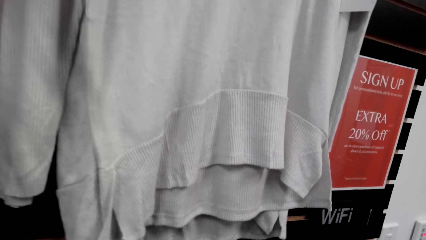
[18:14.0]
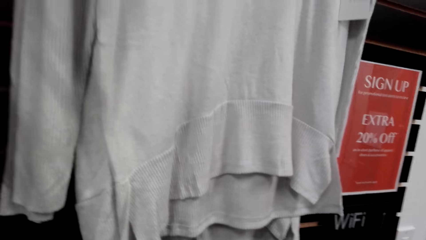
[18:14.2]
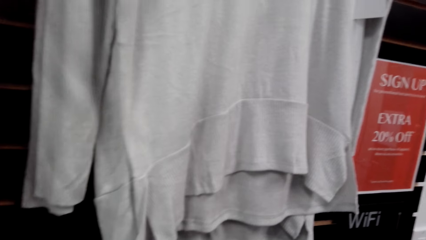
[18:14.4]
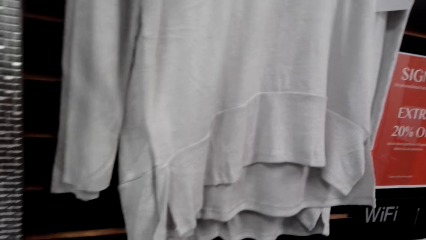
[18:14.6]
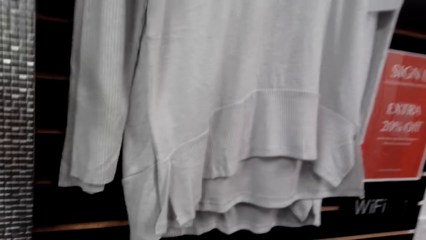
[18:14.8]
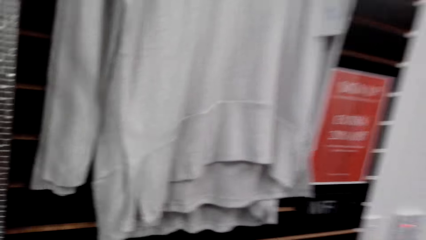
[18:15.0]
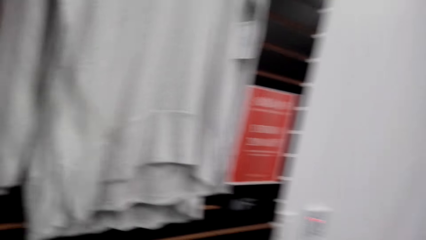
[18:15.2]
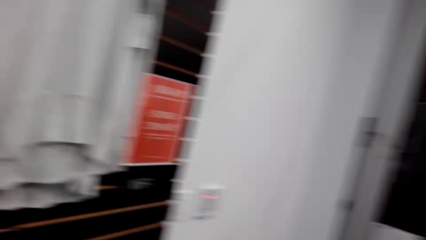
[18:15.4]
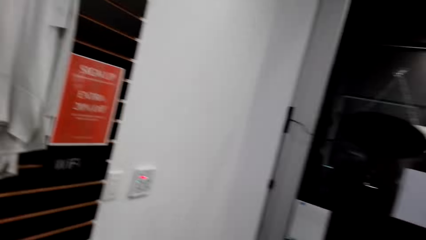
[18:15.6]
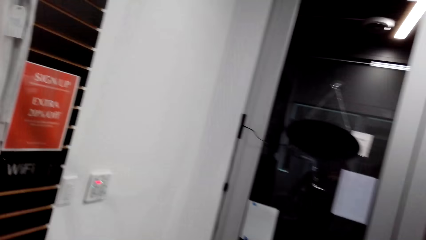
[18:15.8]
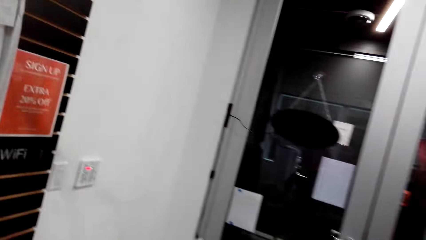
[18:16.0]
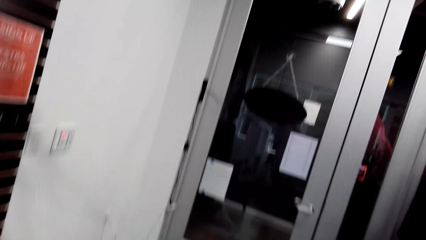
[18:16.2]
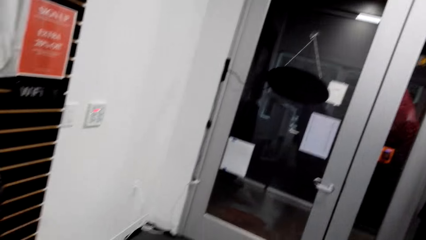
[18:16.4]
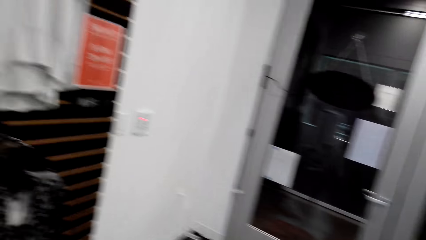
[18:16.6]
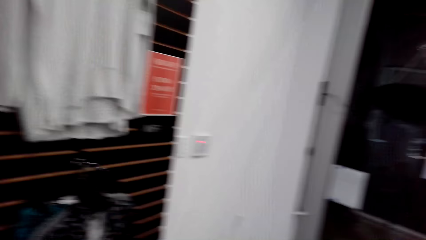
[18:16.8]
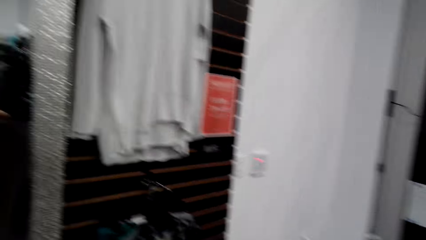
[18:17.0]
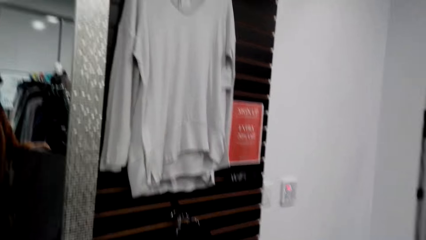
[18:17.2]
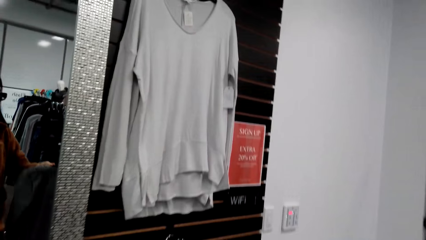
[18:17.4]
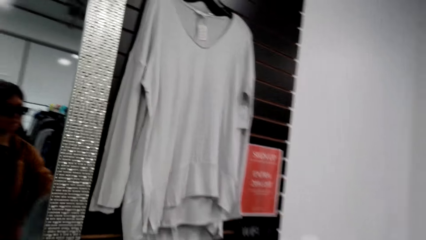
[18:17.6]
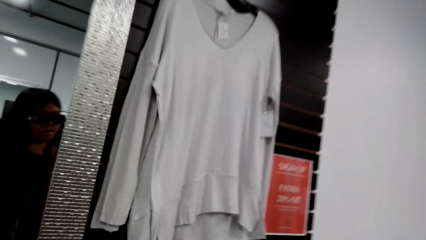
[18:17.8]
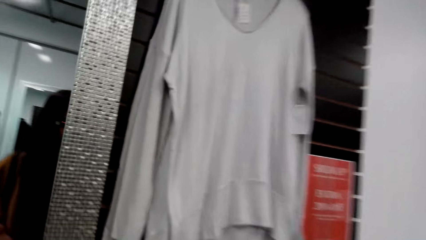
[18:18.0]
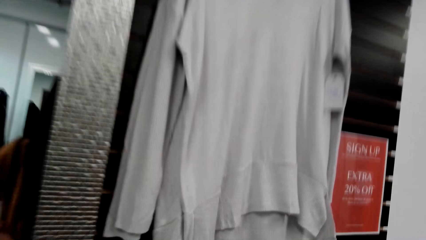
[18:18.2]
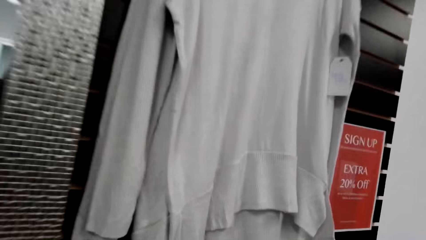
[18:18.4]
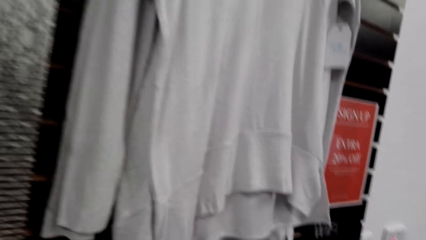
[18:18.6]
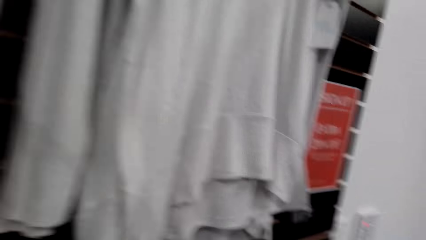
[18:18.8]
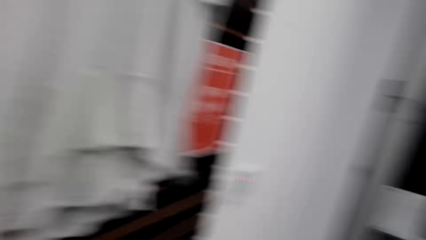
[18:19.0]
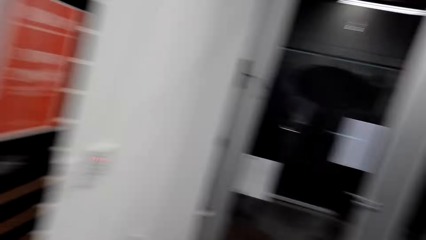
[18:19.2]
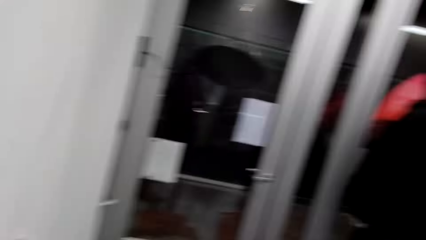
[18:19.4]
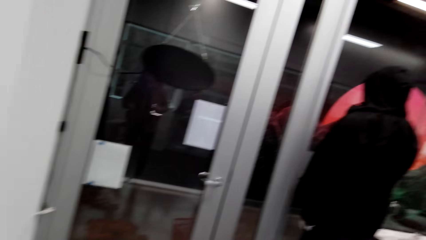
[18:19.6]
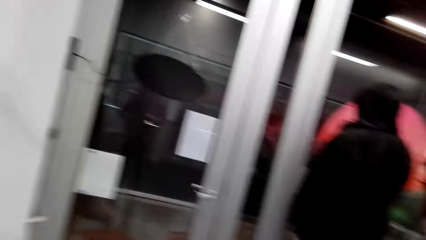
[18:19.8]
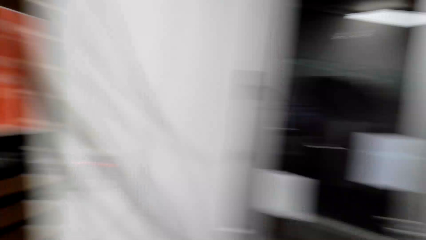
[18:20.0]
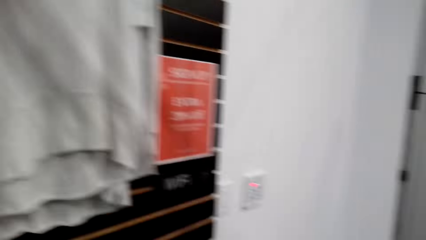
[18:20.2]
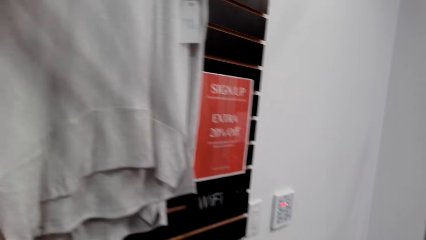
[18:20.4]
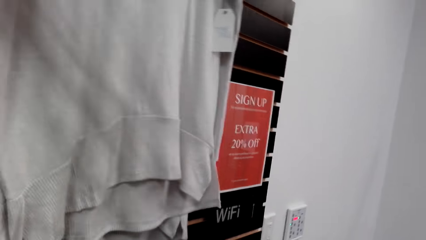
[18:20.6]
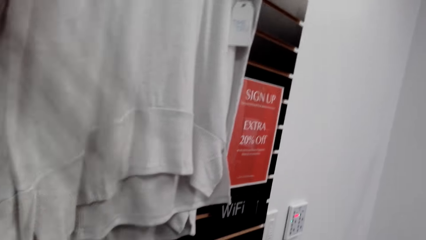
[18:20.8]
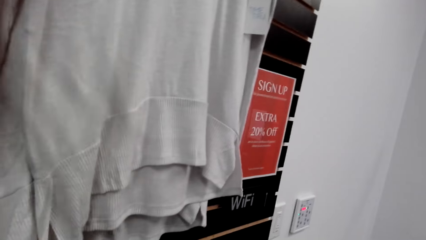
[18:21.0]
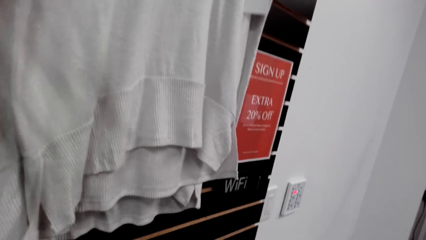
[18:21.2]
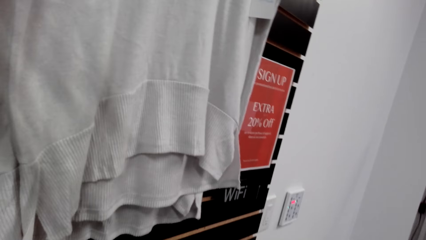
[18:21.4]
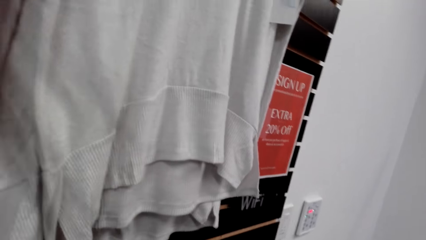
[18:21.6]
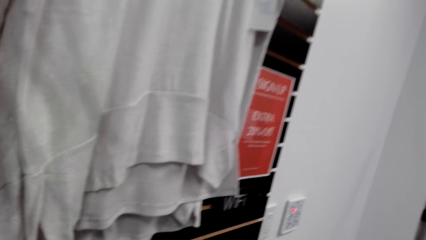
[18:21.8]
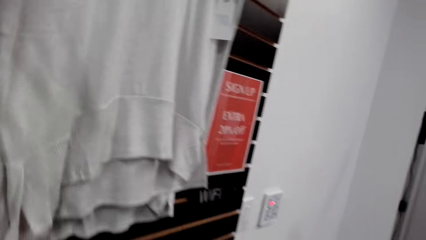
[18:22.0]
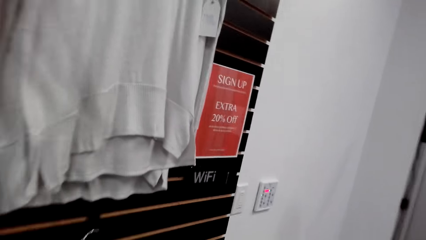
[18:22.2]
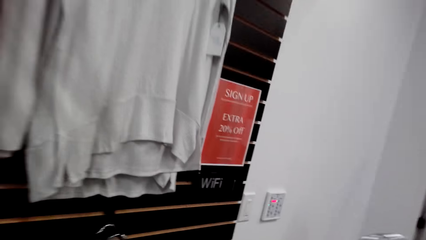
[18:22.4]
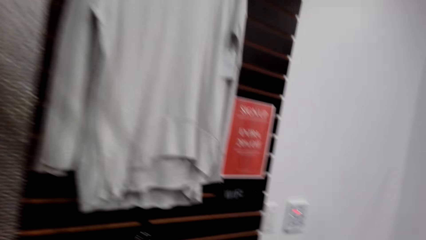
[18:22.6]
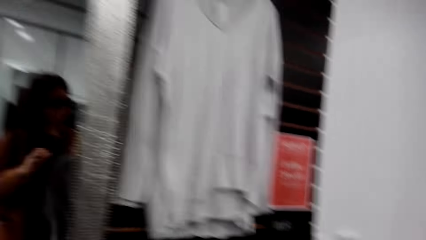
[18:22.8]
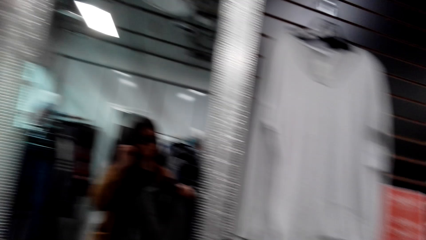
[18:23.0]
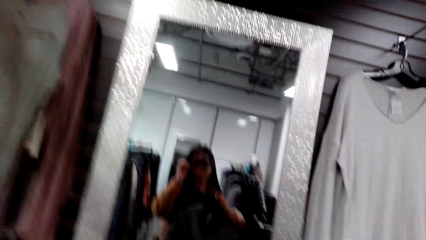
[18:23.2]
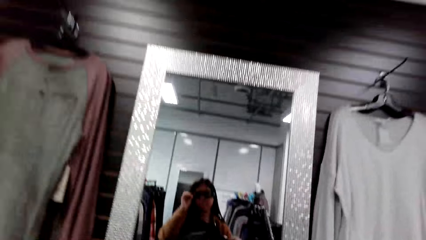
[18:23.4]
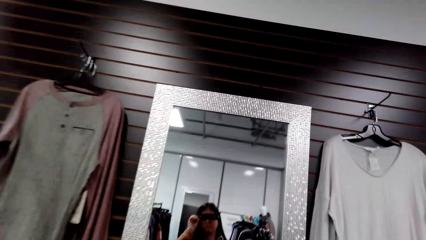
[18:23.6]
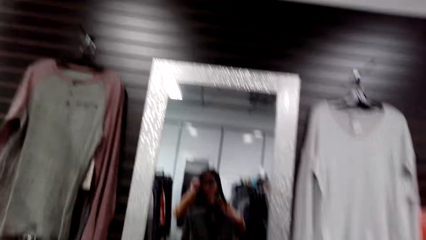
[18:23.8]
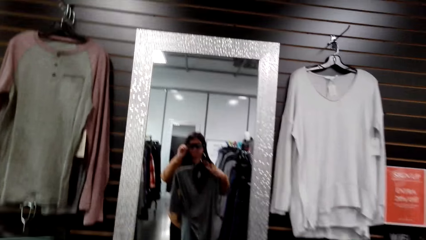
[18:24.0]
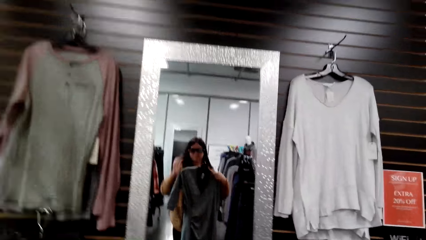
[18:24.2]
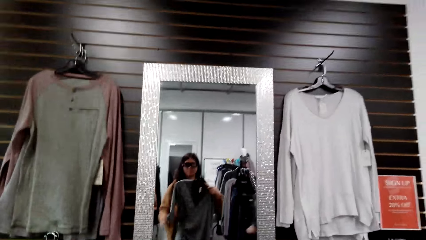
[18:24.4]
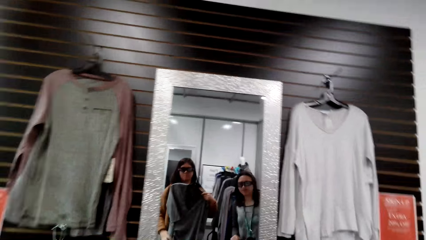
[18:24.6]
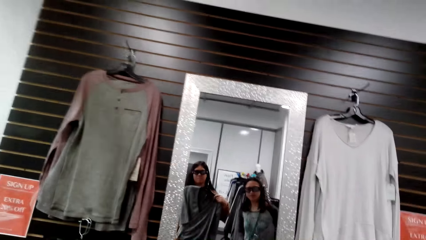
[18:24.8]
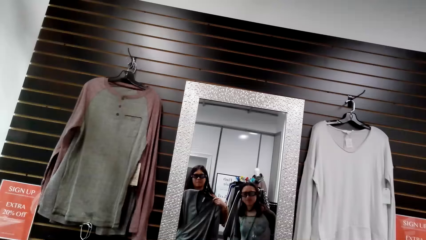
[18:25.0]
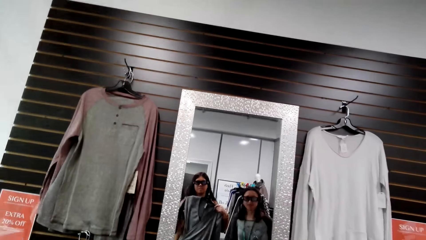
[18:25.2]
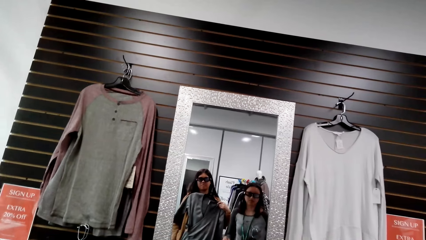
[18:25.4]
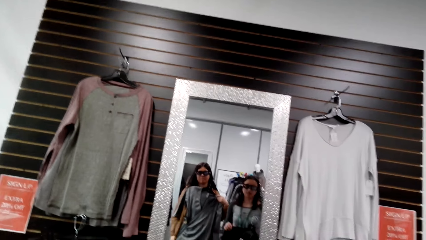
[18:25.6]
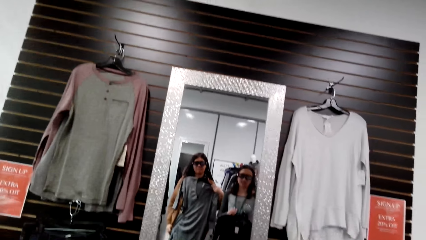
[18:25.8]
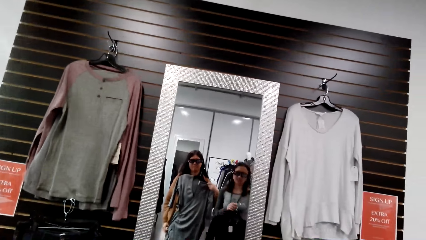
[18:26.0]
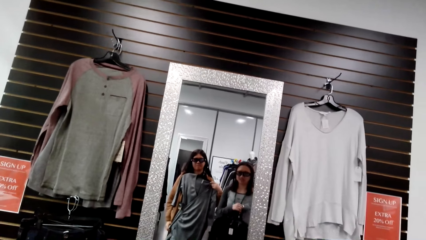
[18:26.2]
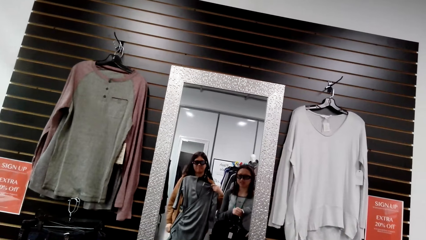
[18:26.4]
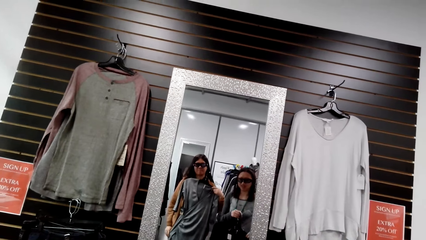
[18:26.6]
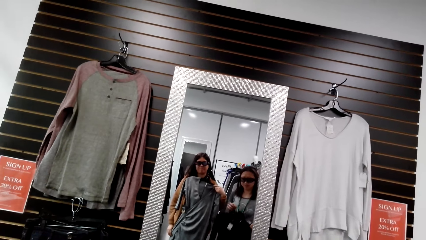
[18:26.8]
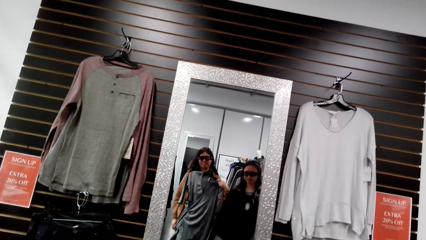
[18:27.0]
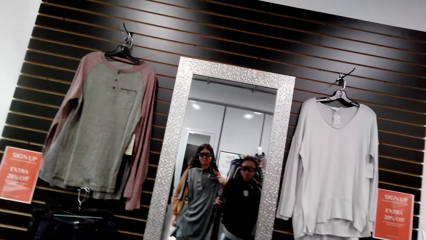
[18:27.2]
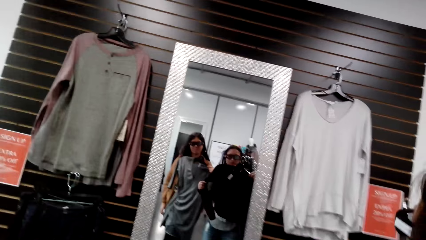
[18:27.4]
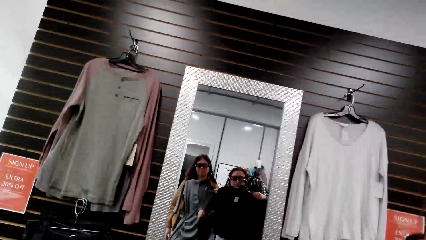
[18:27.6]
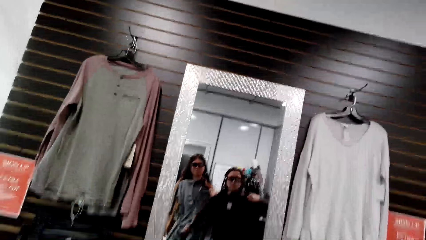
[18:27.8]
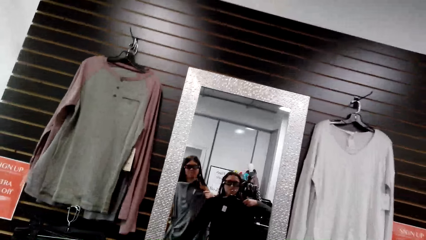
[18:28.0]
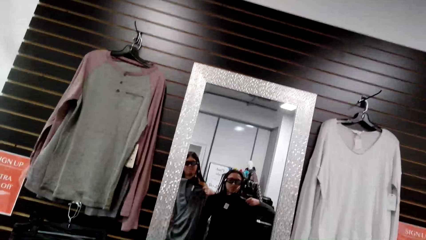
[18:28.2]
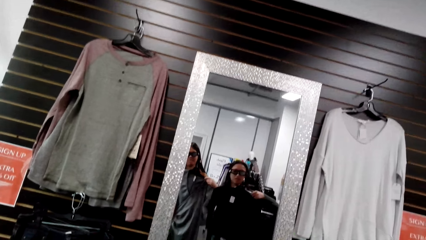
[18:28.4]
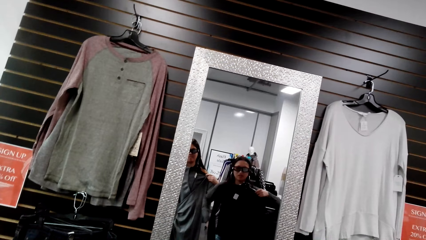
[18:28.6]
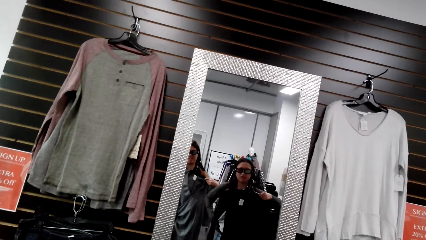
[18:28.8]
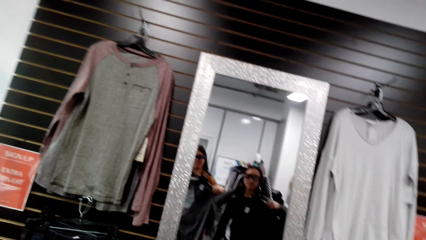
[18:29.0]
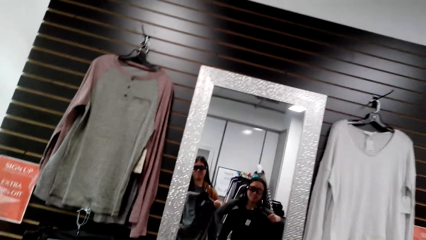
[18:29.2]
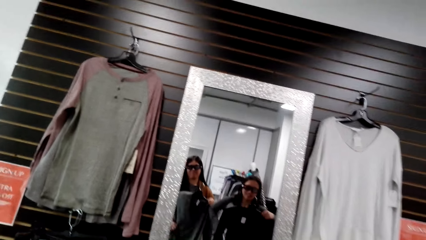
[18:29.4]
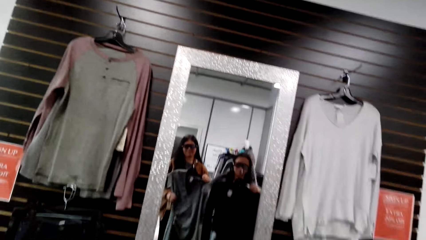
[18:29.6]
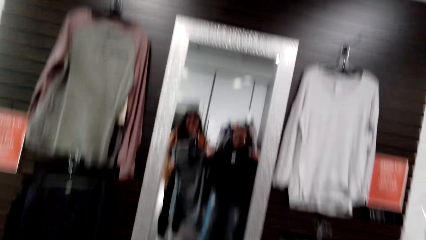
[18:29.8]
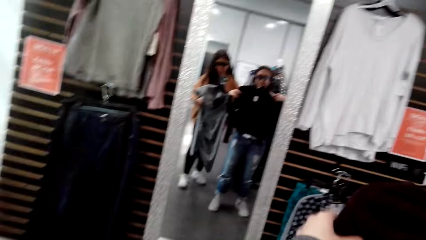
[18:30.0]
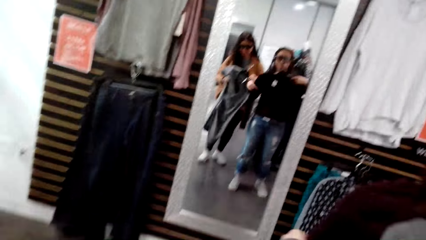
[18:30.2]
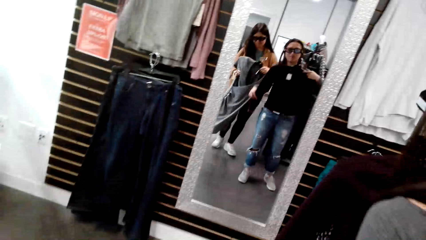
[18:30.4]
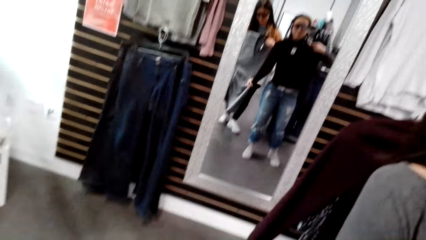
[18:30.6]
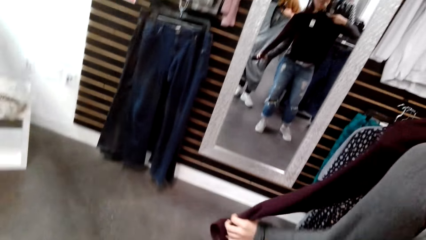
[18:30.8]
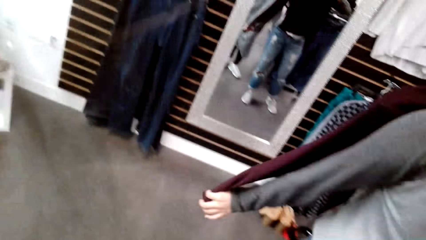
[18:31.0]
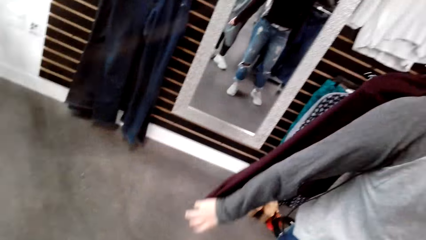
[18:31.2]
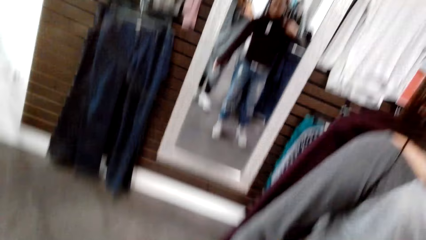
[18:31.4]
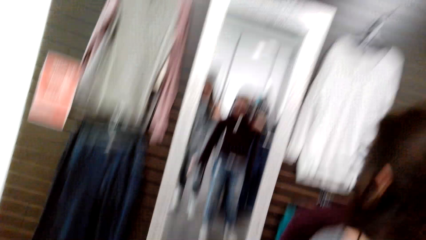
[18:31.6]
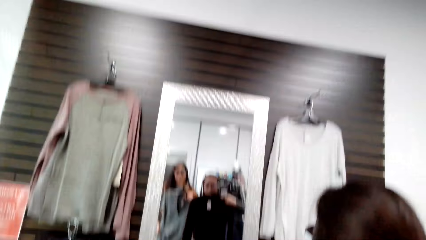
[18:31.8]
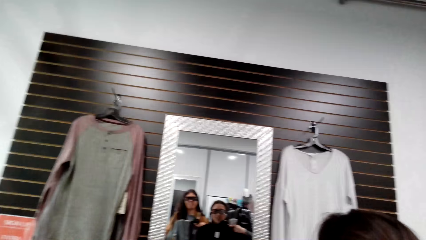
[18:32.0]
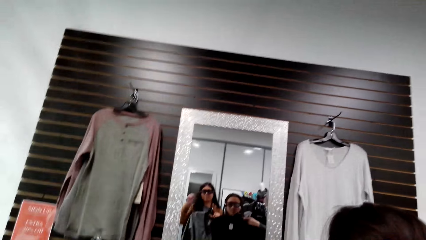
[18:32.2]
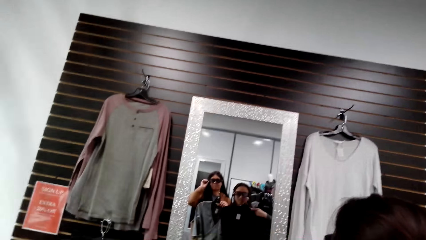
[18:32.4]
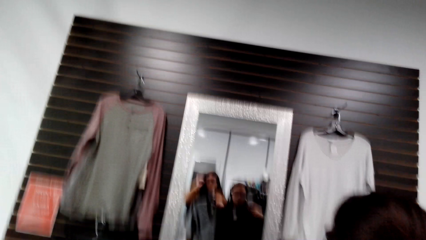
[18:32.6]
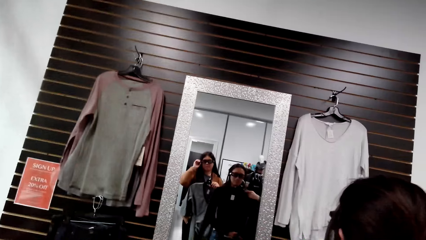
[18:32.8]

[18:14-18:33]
The camera wearer talks to a man. They look at the clothes. A woman looks at the mirror. The camera wearer looks at the mirror. Another woman looks at the mirror.
